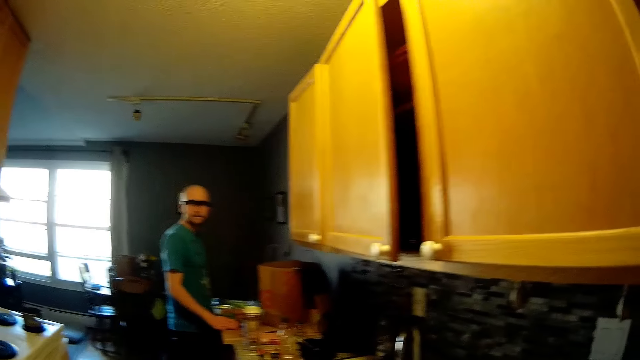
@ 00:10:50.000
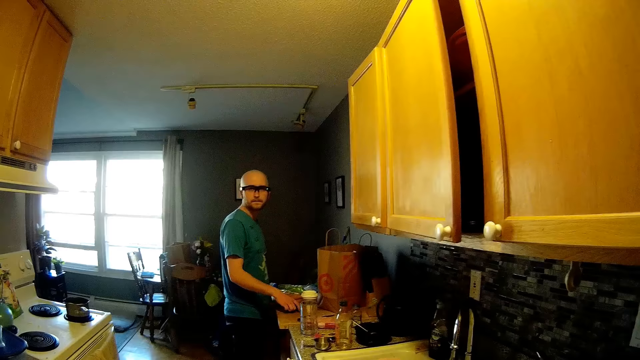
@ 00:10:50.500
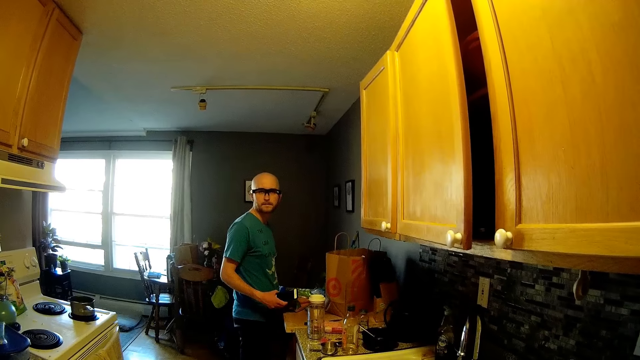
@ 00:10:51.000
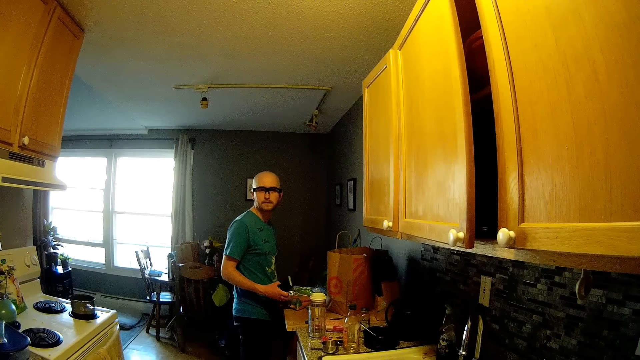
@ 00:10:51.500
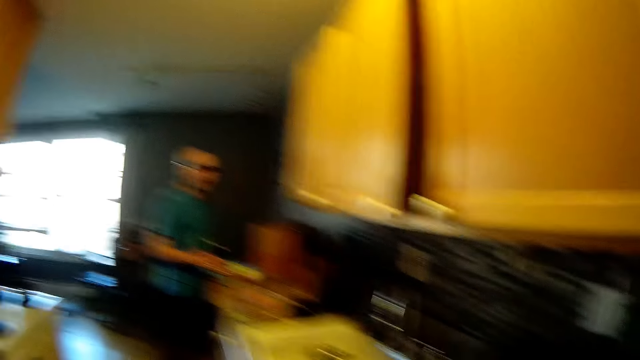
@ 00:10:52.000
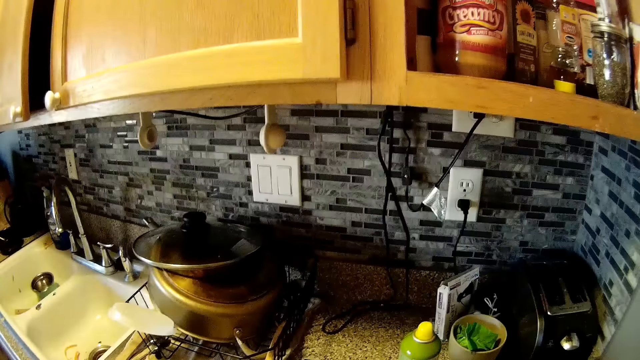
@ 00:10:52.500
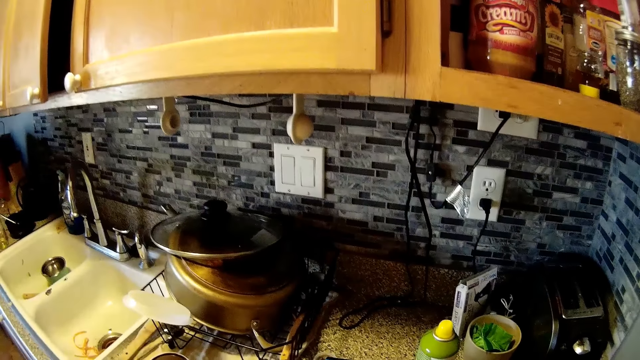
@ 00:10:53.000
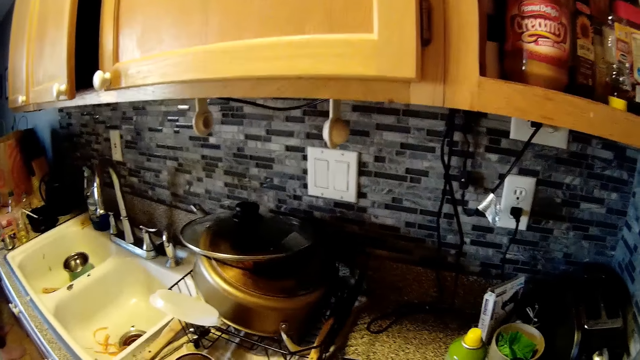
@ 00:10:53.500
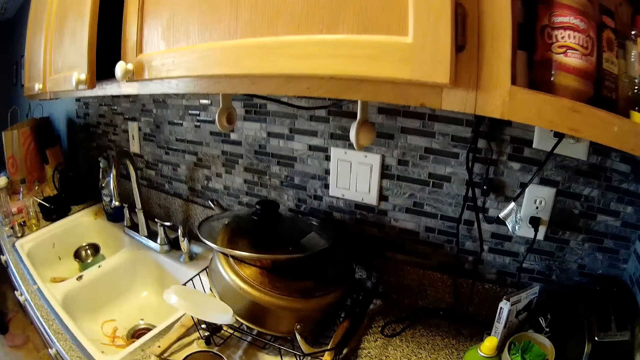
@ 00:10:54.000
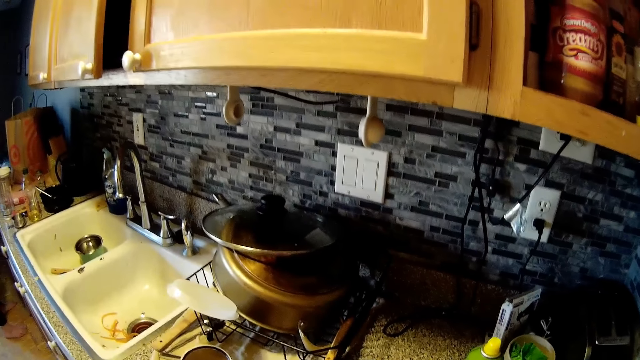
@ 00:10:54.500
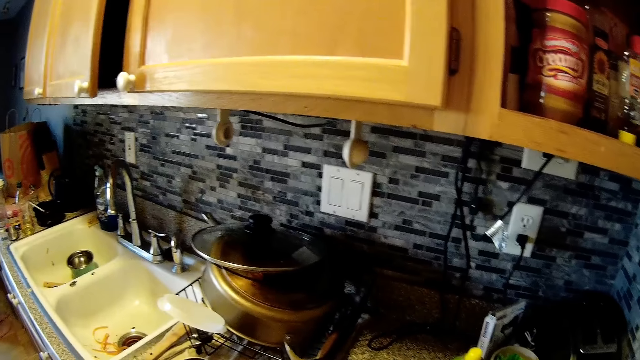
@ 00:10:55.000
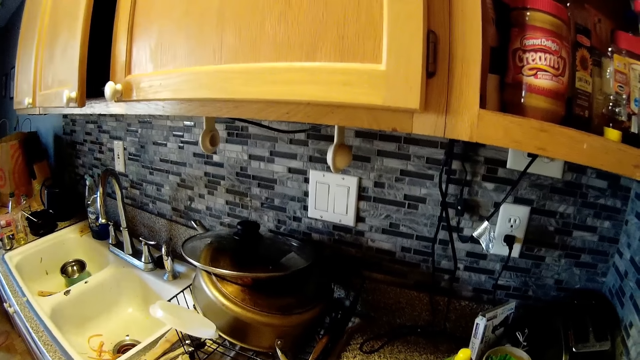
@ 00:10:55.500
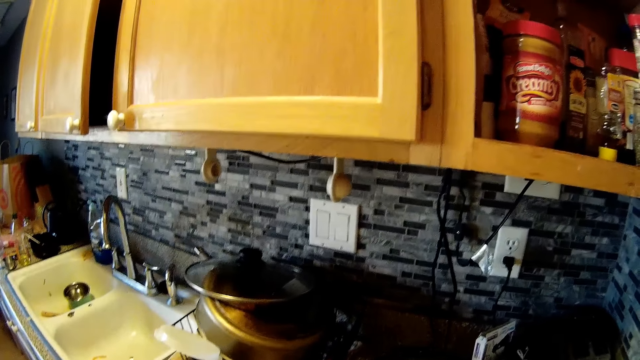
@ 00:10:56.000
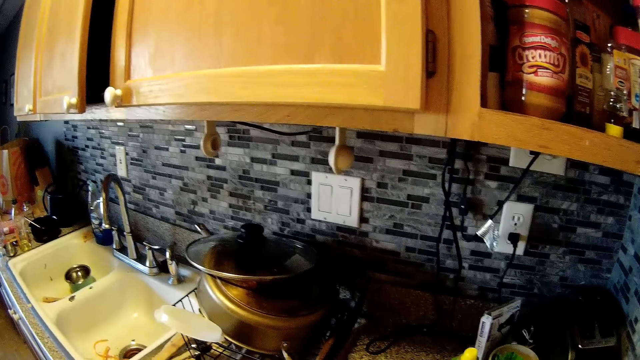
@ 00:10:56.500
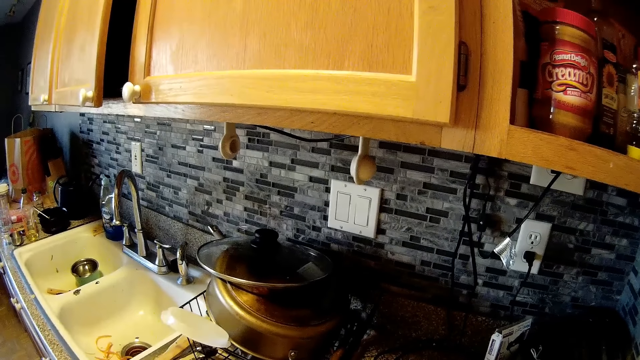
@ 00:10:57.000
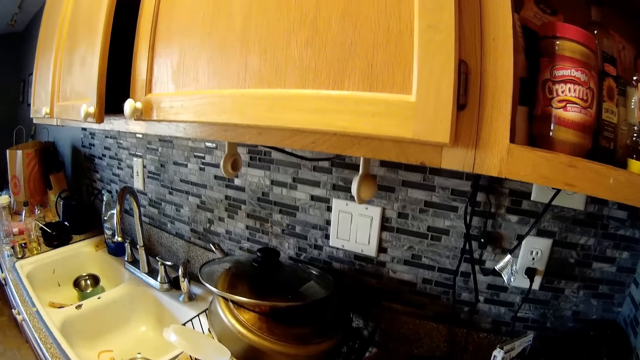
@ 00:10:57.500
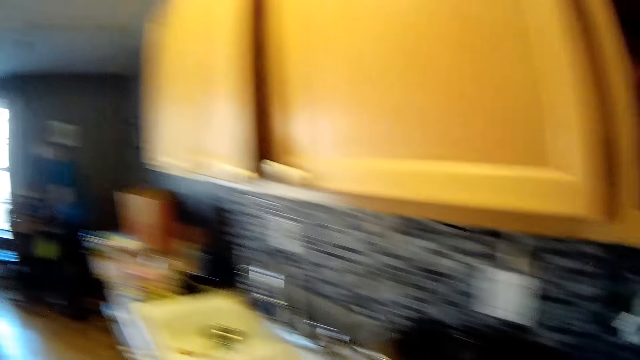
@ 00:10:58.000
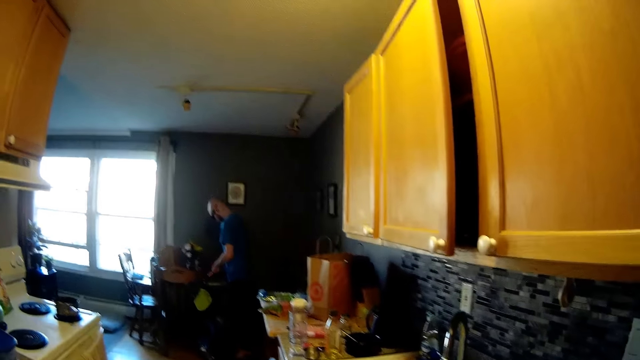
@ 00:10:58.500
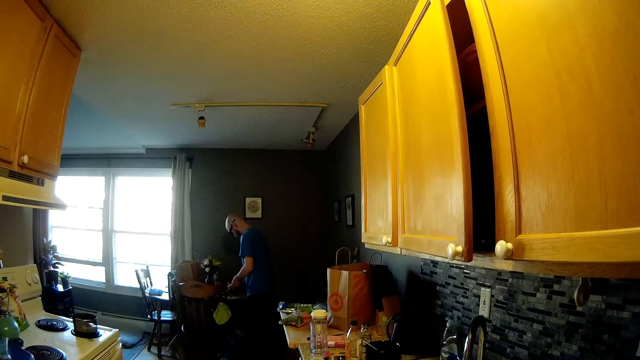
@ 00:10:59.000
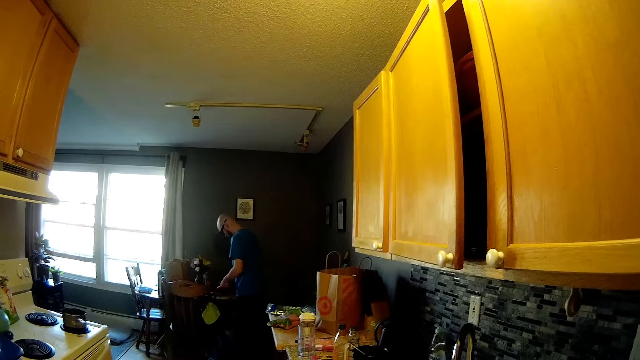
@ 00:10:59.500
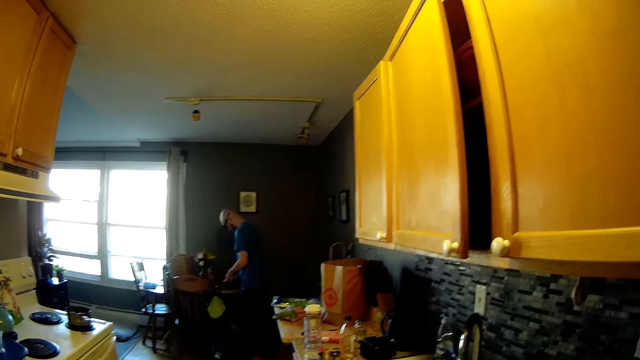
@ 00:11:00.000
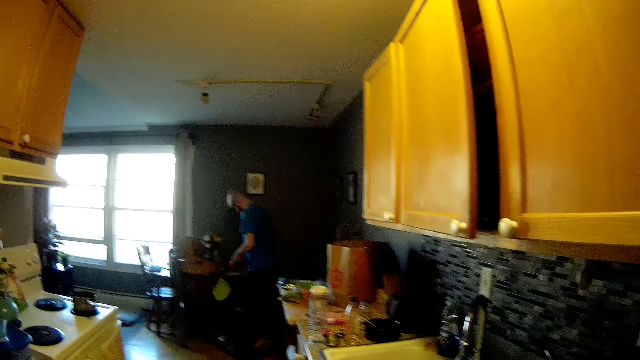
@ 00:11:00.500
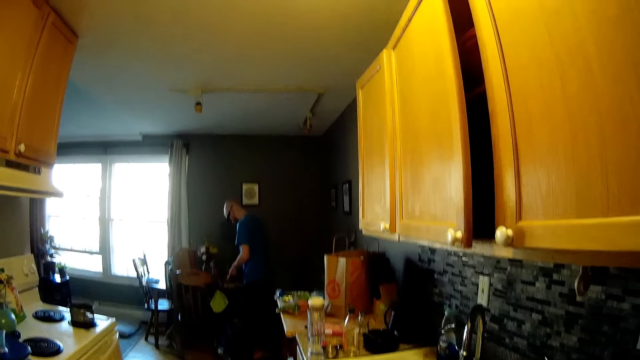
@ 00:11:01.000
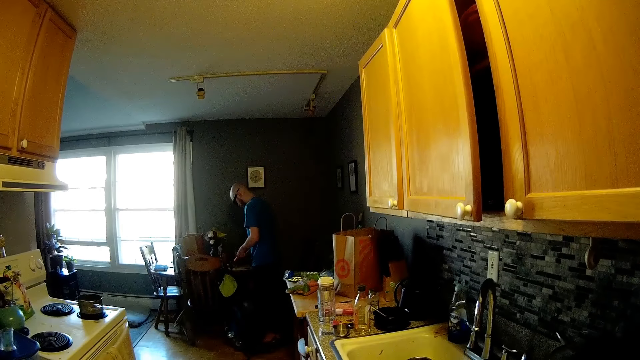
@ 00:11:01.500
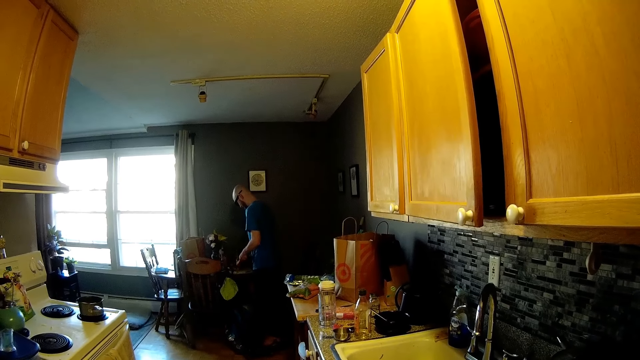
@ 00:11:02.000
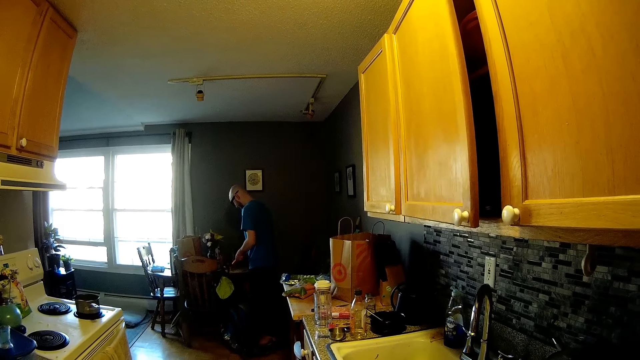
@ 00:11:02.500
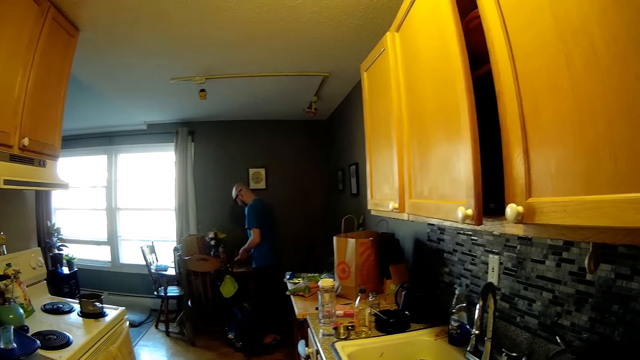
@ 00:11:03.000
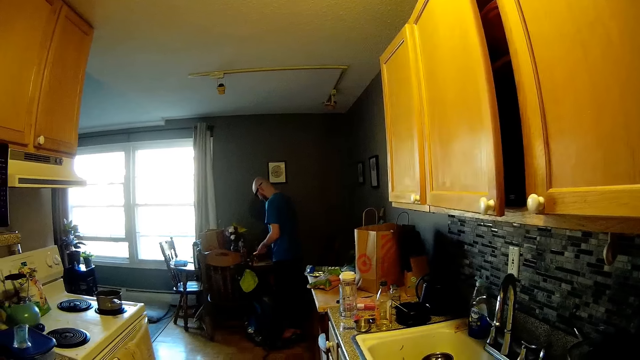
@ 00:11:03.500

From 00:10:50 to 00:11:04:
The camera wearer looks around the house. They stare at the sink. They look around the house. The man chops the carrot in his left hand with the vegetable peeler in his right hand to a chopping board on a table. The camera wearer stares at the man and talks to the man.

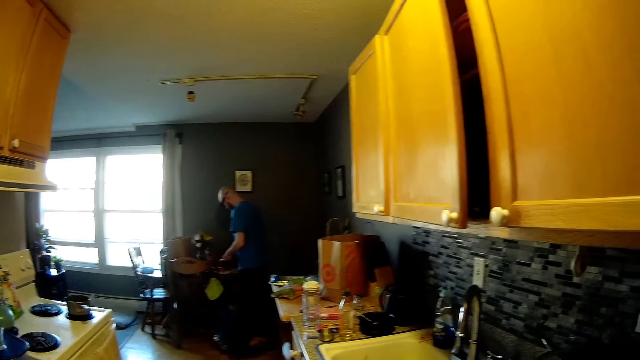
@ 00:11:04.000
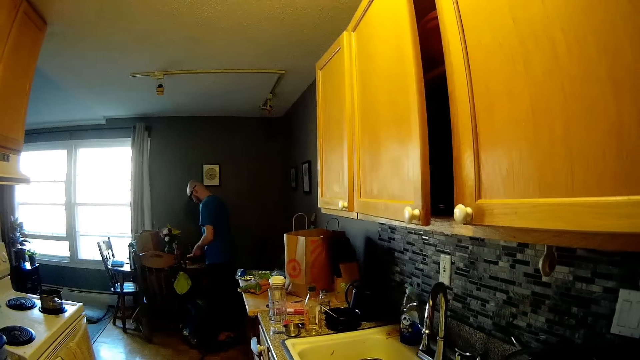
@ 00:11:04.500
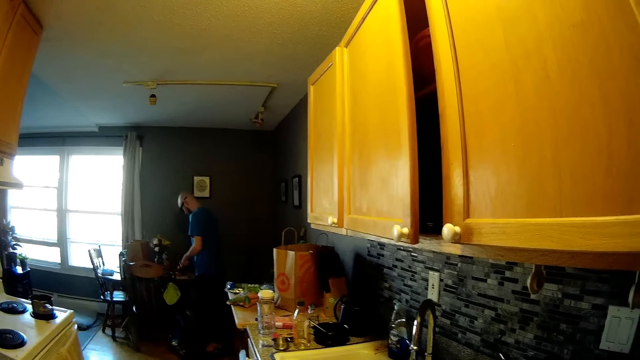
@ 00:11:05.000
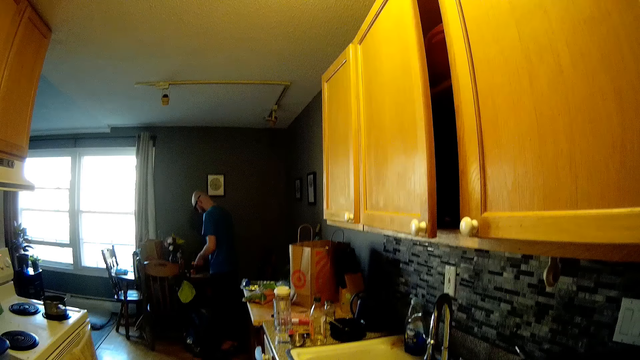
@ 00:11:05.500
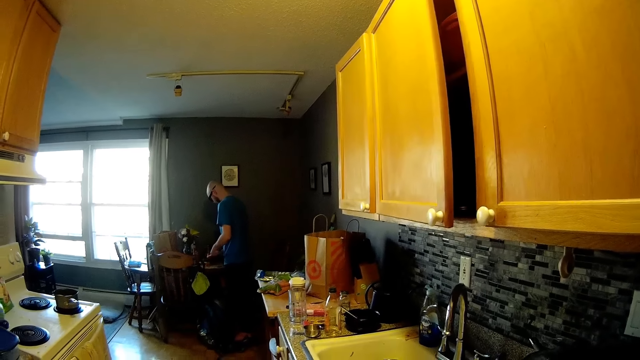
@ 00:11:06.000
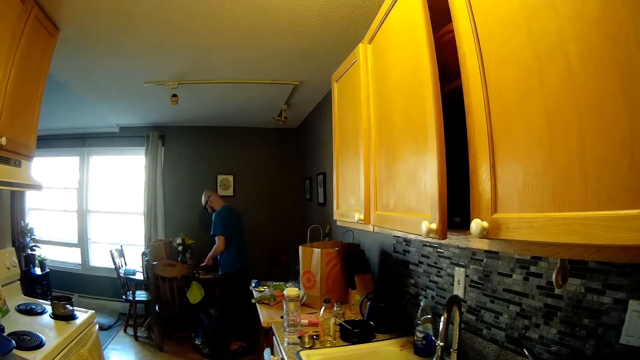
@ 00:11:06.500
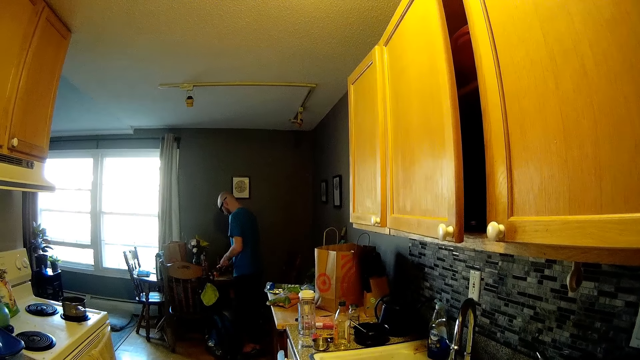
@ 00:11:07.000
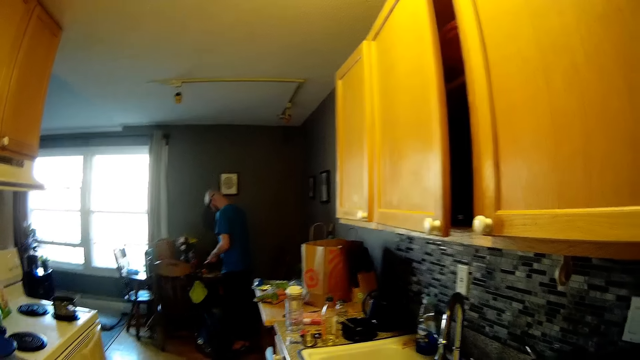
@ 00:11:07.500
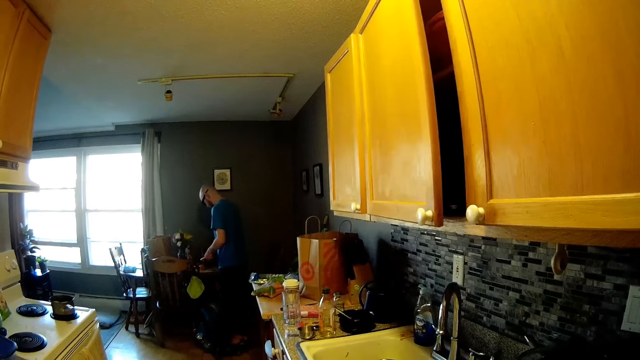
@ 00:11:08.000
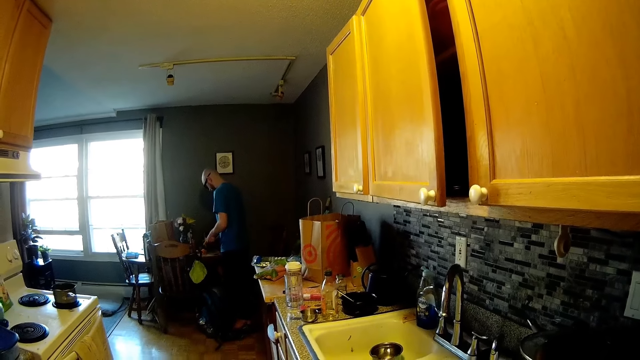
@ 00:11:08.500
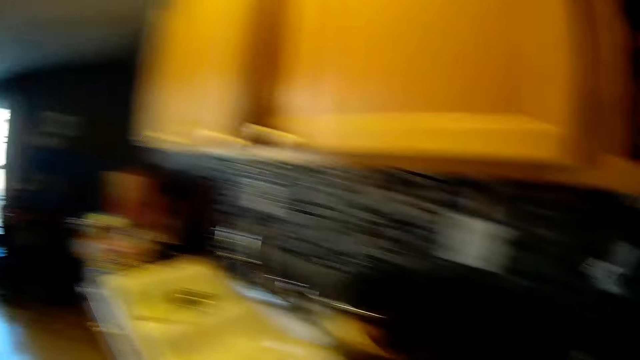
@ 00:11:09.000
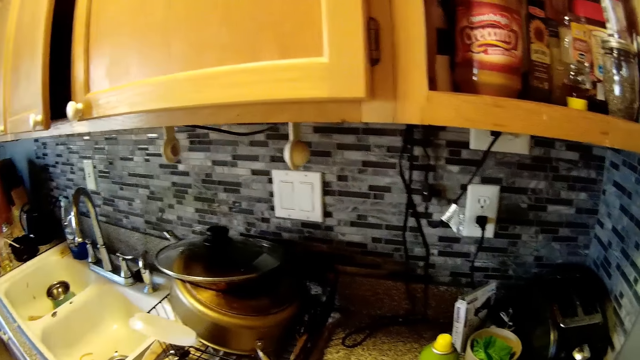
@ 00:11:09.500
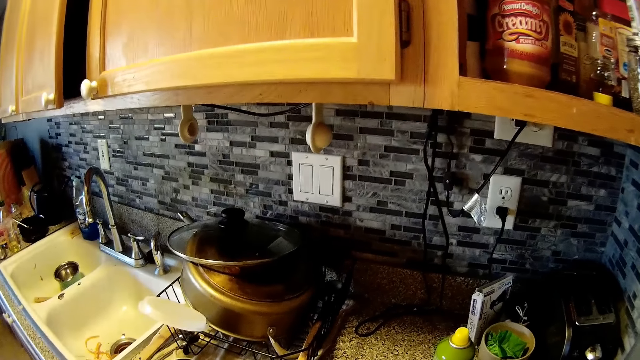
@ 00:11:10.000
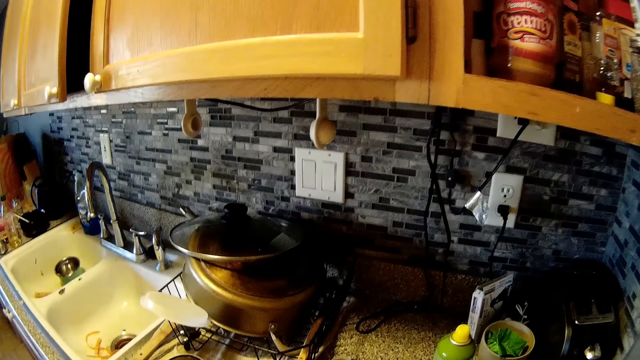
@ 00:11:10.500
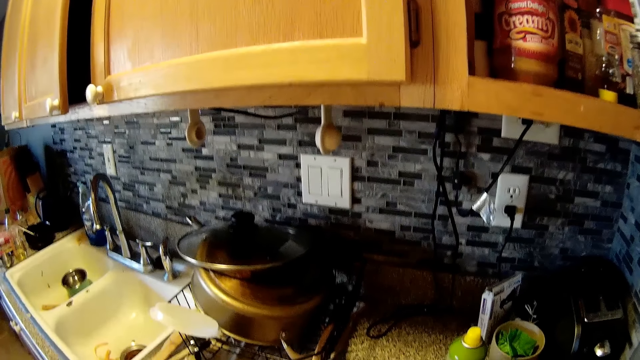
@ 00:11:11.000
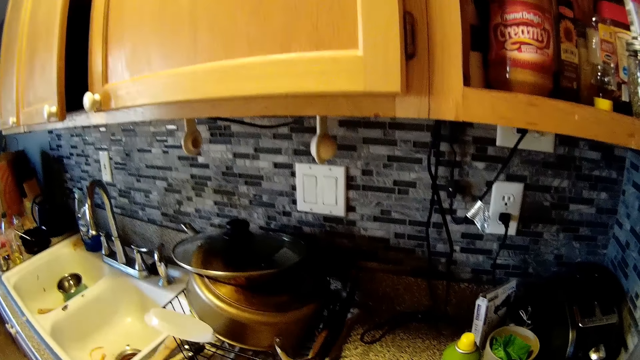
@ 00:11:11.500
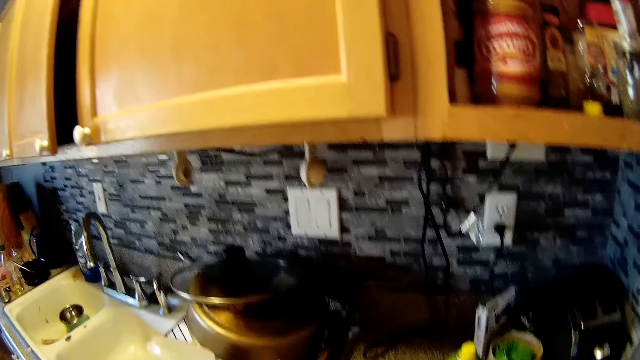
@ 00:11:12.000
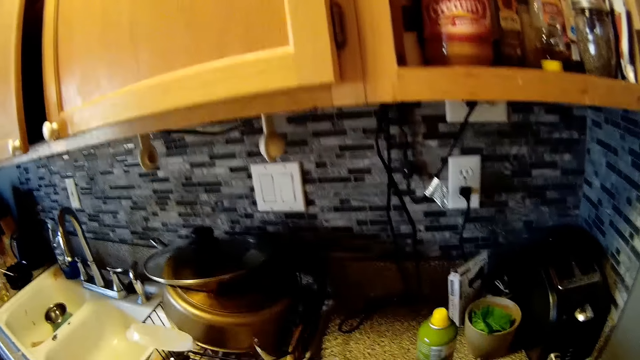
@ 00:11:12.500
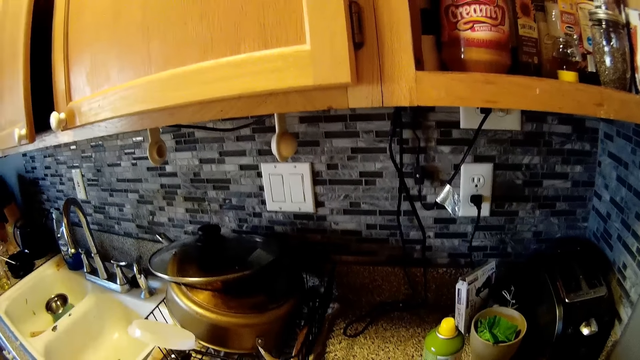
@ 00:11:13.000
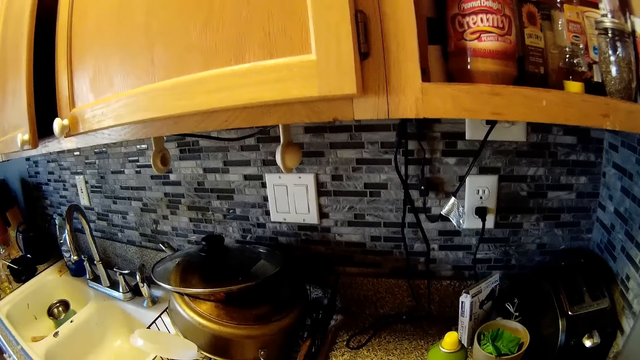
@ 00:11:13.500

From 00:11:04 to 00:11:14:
The camera wearer looks around the house. They stare at the sink. They dose something.
